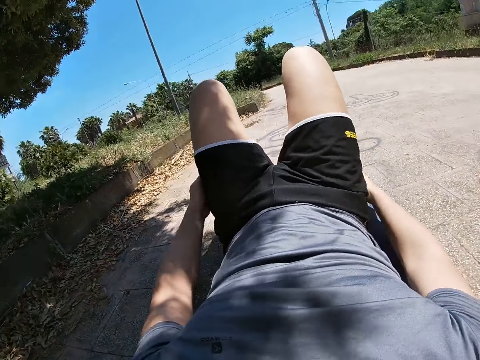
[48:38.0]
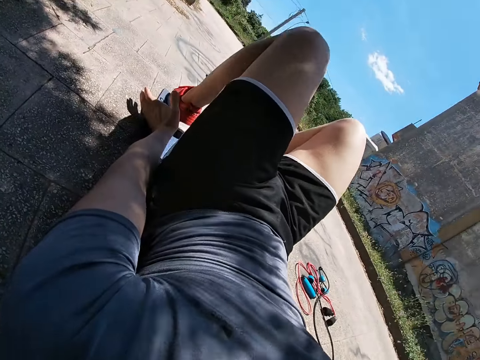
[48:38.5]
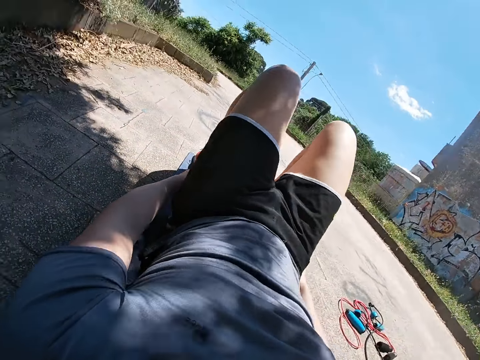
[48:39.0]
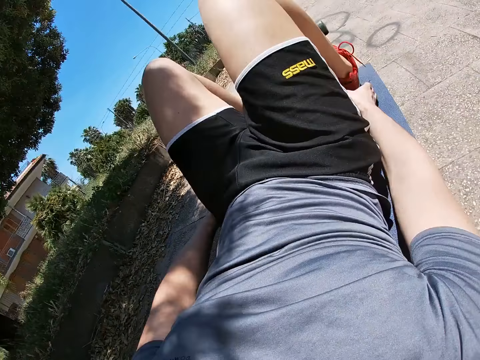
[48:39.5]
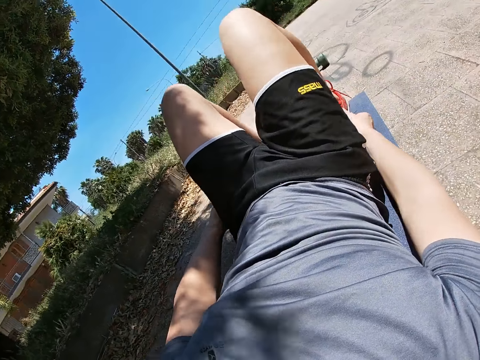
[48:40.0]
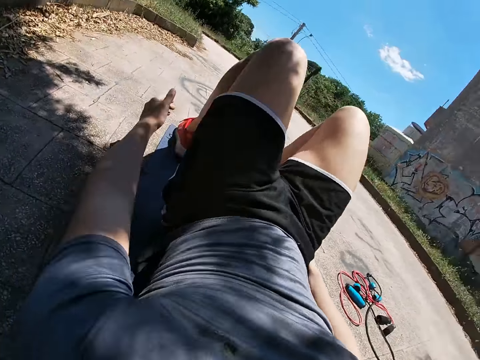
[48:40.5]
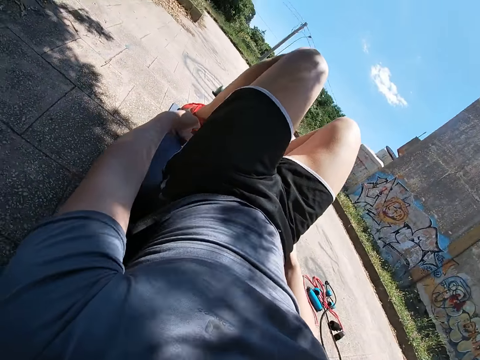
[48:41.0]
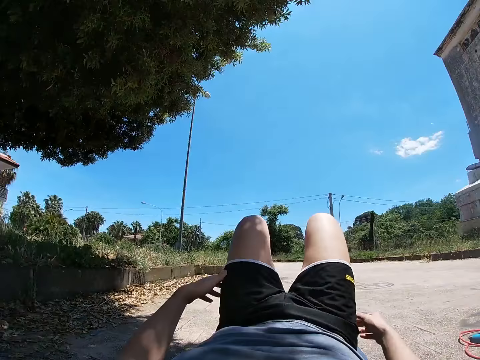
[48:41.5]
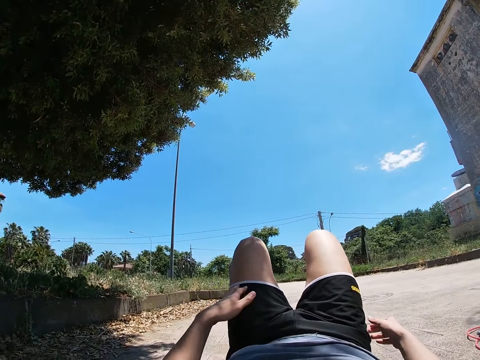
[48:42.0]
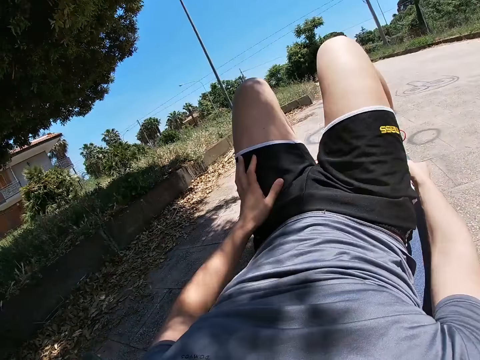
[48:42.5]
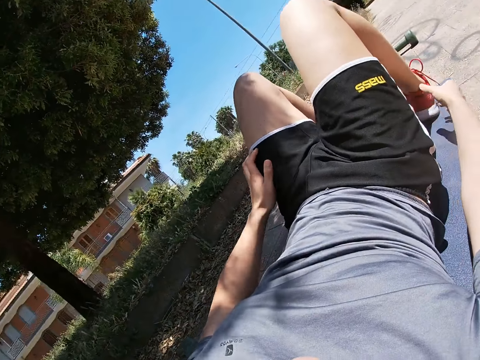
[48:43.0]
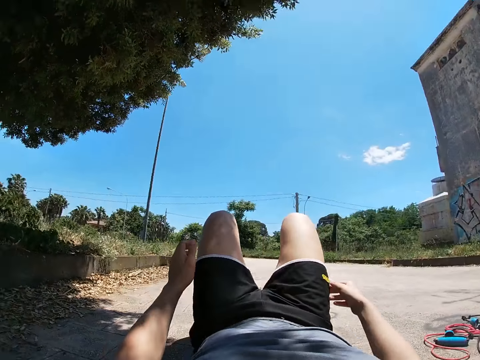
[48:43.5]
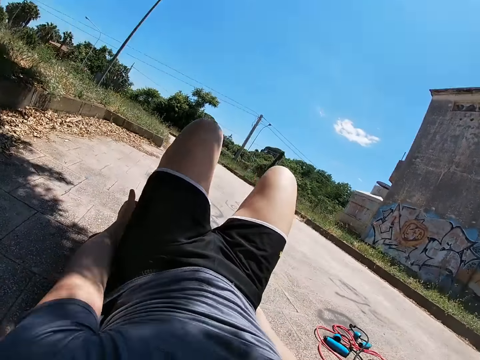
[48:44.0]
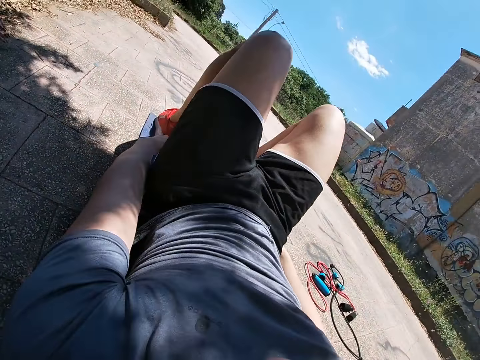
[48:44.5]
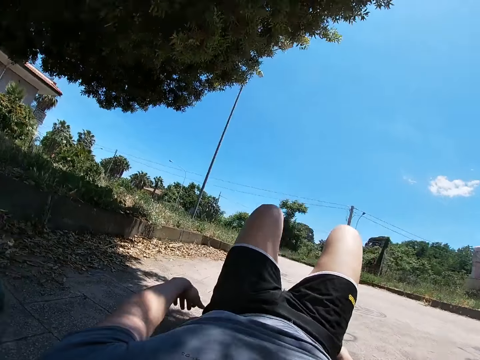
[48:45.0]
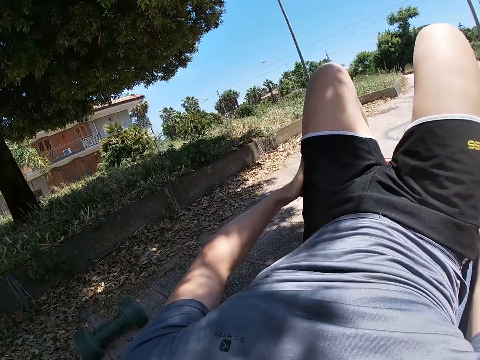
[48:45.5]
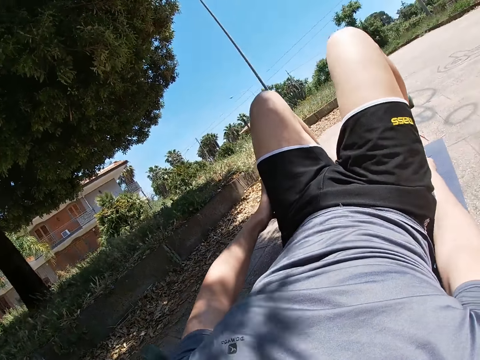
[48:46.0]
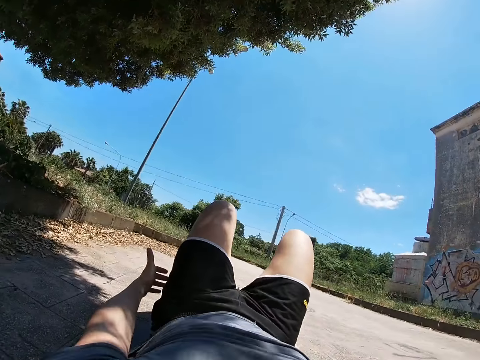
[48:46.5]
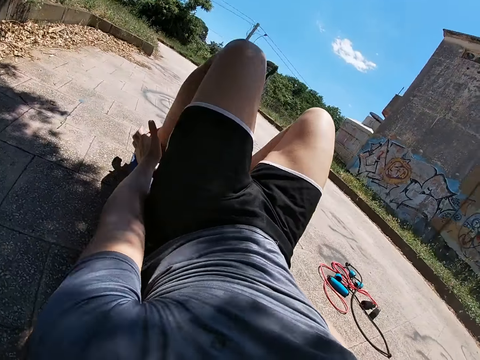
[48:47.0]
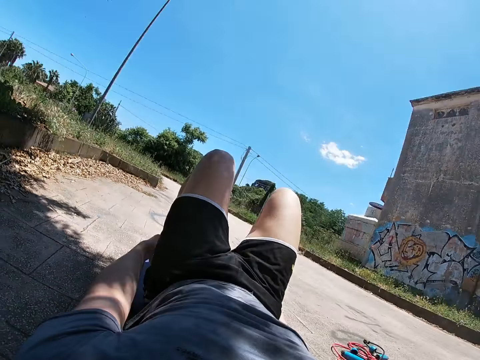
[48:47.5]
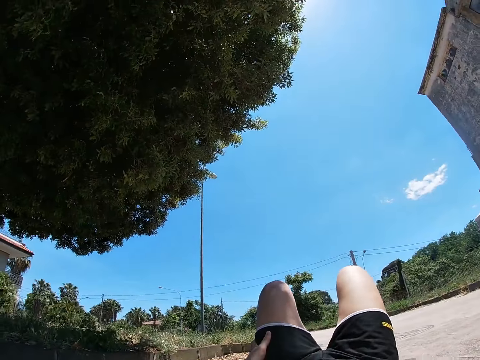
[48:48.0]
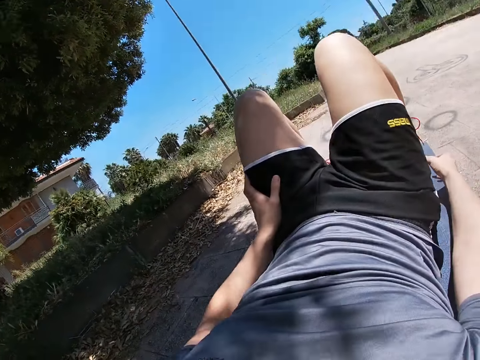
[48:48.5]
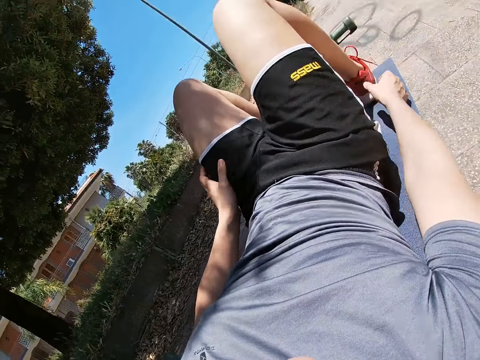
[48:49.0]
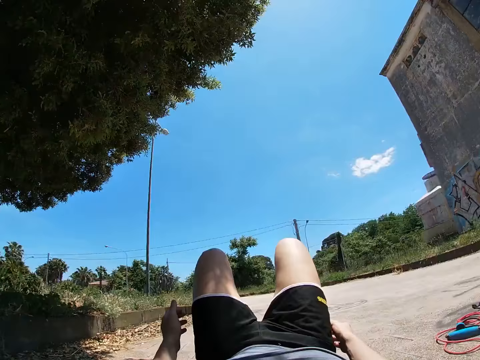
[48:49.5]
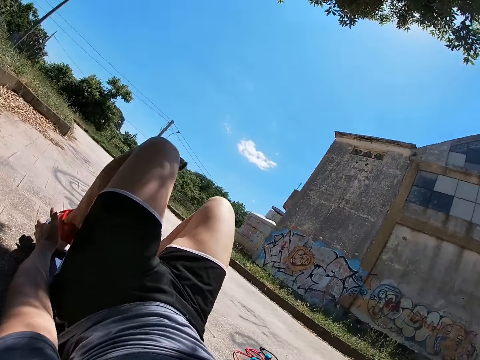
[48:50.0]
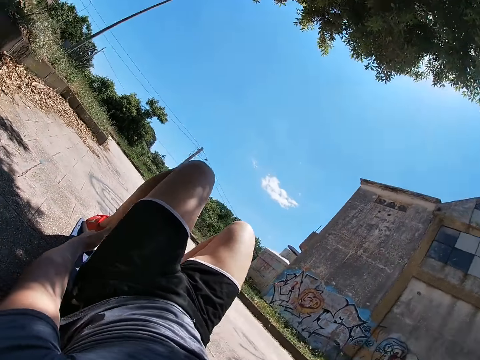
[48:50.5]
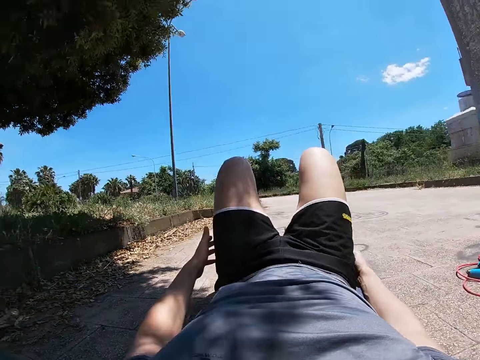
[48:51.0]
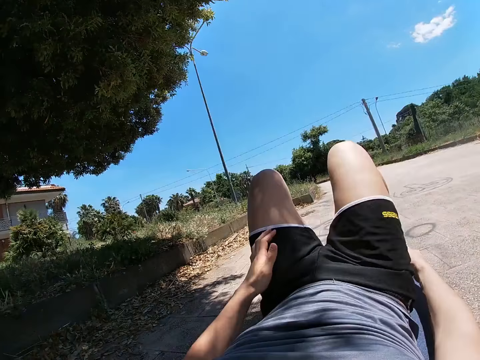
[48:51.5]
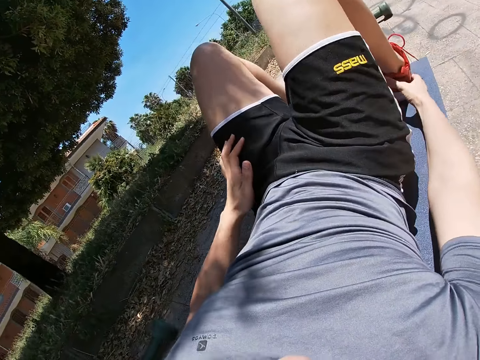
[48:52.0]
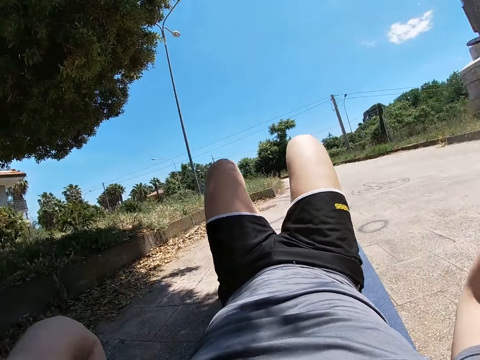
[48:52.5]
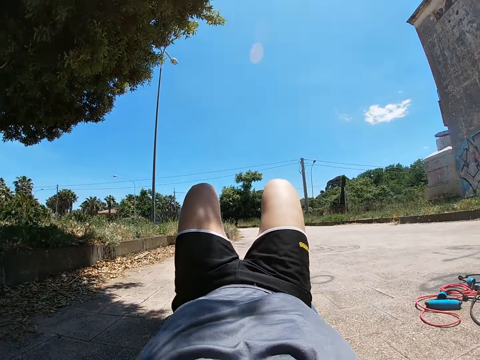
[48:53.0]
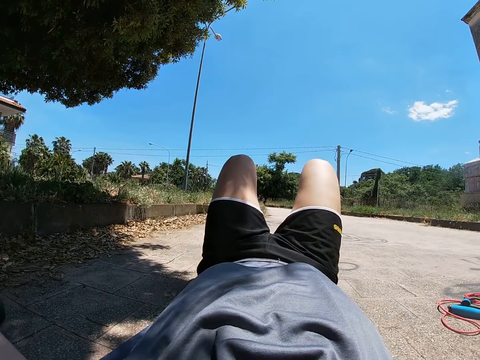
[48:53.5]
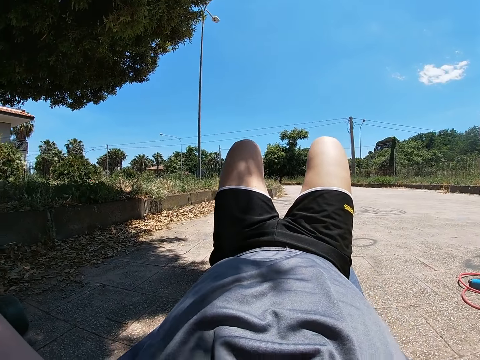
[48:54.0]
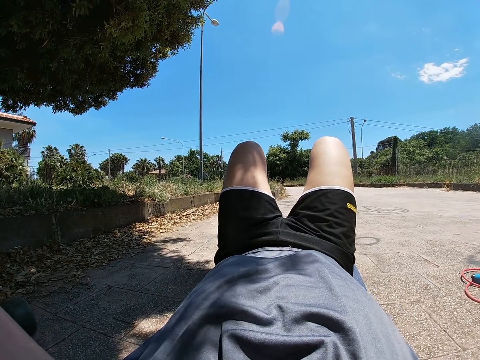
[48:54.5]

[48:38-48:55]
The camera wearer touches his left ankle with his left hand. He touches his right ankle with his right hand. He touches his left ankle with his left hand. He touches his right ankle with his right hand. He touches the thigh with the left hand. He touches his left ankle with his left hand. He stretches the left hand to the legs. He touches his right ankle with his right hand. He touches his left ankle with his left hand. He turns sideways. He touches his right ankle with his right hand. He touches his left ankle with his left hand. He touches his right ankle with his right hand. He touches his head with both hands. He moves the hands backwards.

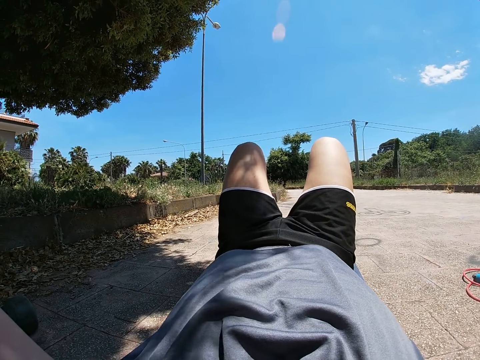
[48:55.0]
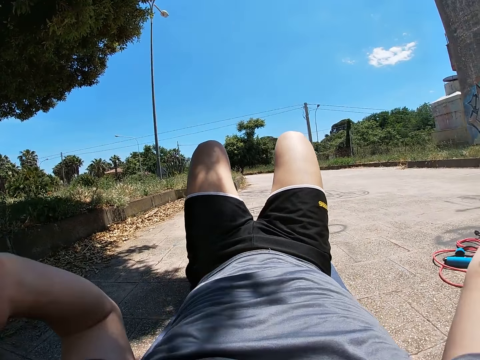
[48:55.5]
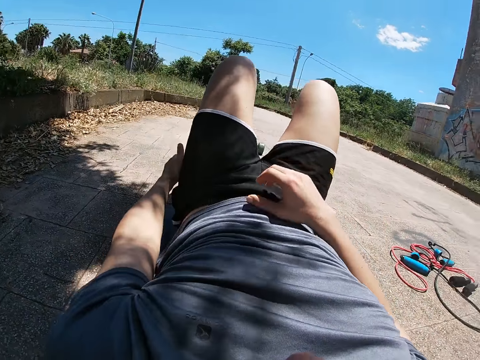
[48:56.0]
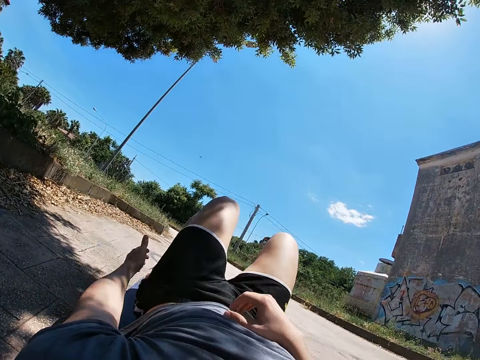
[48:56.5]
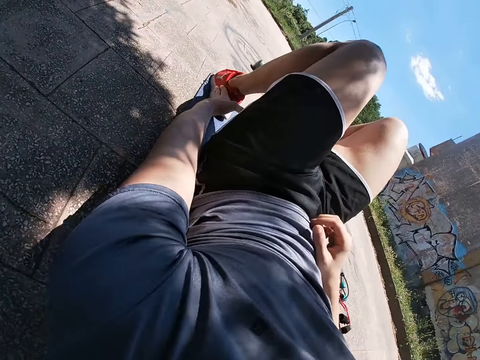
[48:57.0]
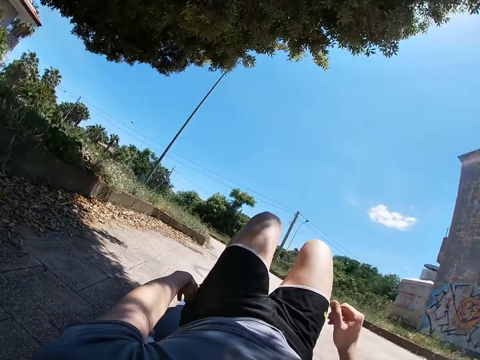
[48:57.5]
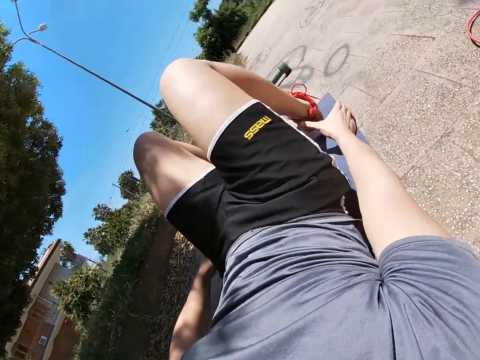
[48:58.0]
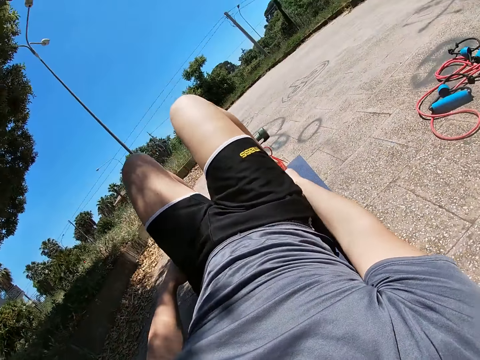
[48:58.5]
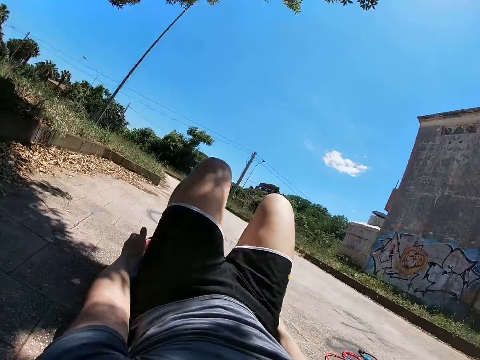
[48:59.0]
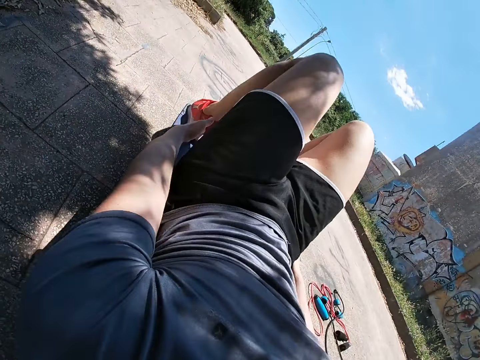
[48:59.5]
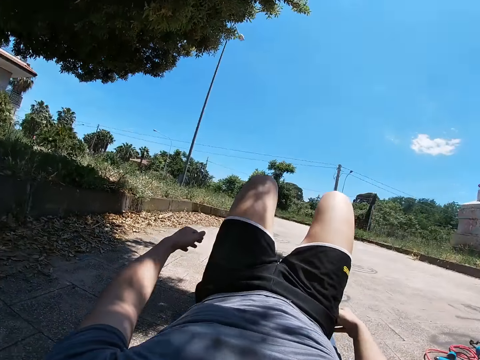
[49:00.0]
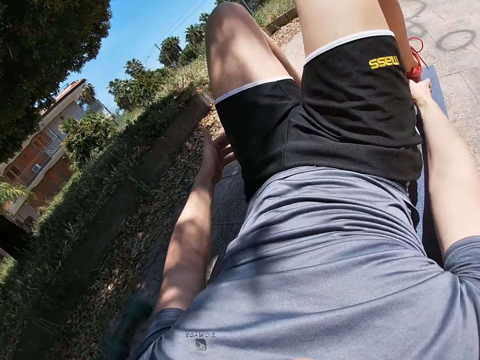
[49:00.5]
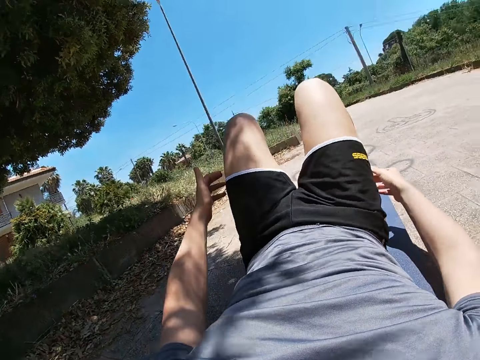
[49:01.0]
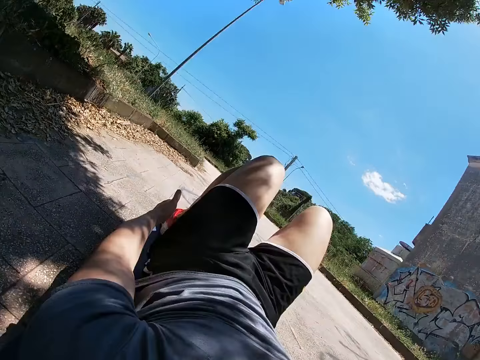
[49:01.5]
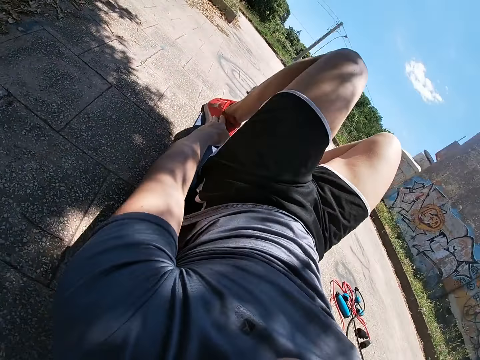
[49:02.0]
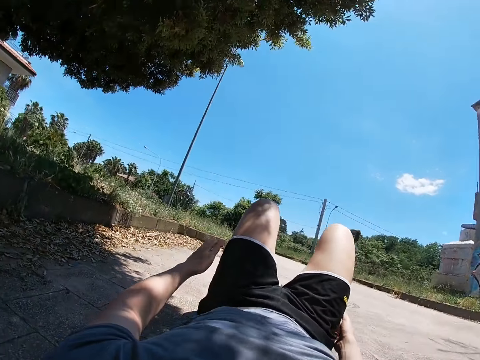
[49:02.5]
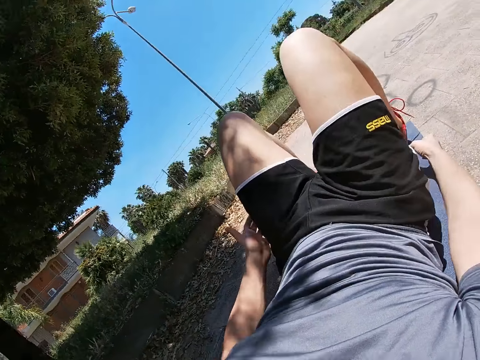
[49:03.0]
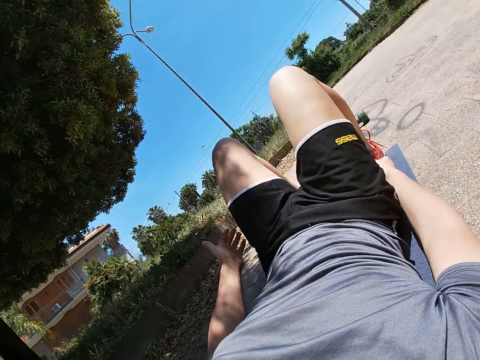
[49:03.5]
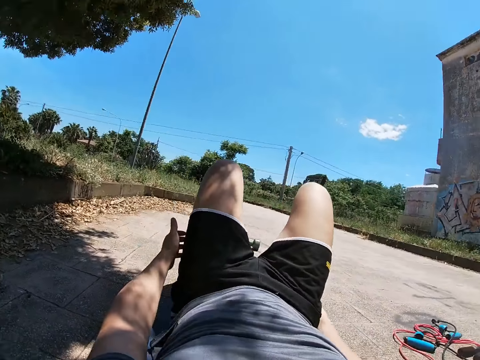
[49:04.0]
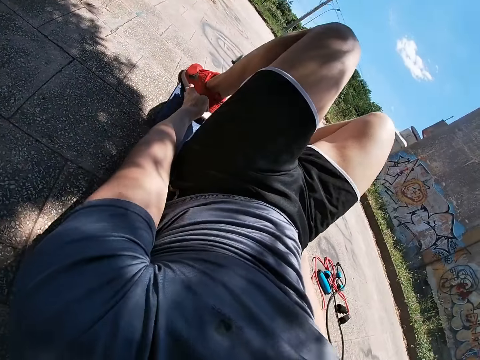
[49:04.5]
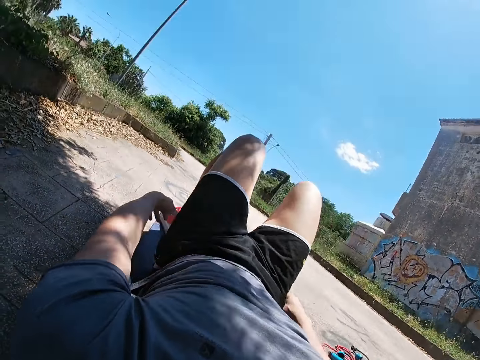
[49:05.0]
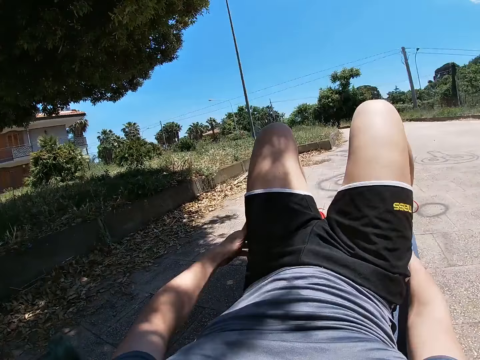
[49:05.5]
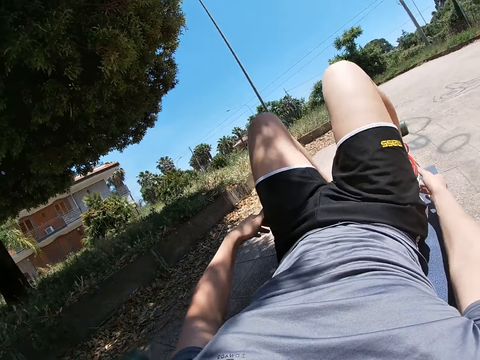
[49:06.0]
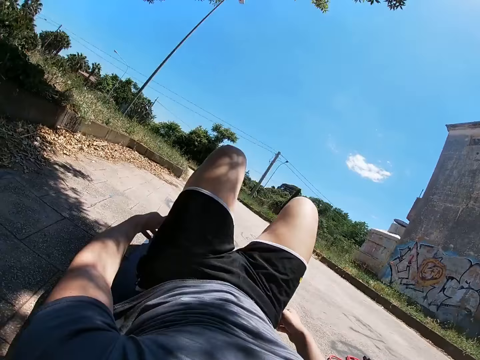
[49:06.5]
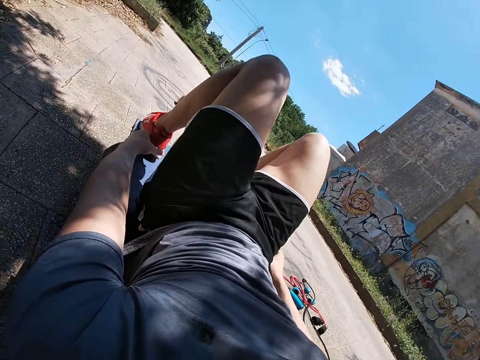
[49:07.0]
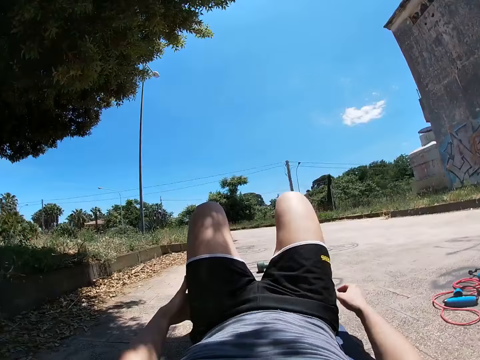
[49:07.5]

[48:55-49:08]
The camera wearer touches his left ankle with his left hand. He moves the hands back to the legs. He touches his right ankle with his right hand. He touches his left ankle with his left hand. He turns sideways. He touches his right ankle with his right hand. He touches his left ankle with his left hand. He touches his right ankle with his right hand. He touches his left ankle with his left hand. He touches his right ankle with his right hand. He touches his left ankle with his left hand.
